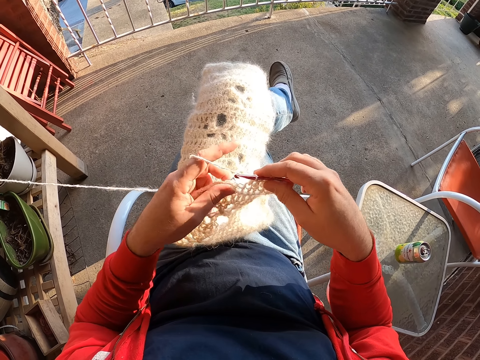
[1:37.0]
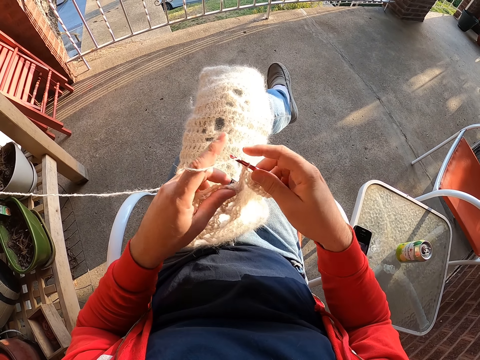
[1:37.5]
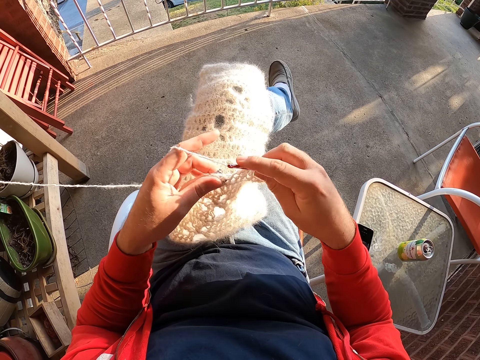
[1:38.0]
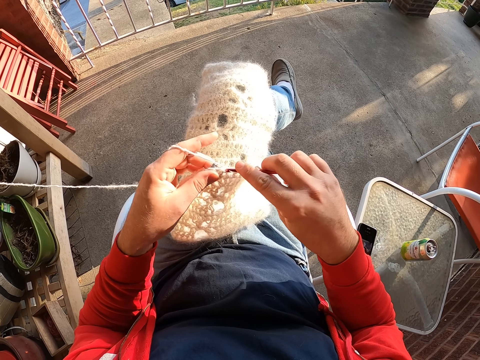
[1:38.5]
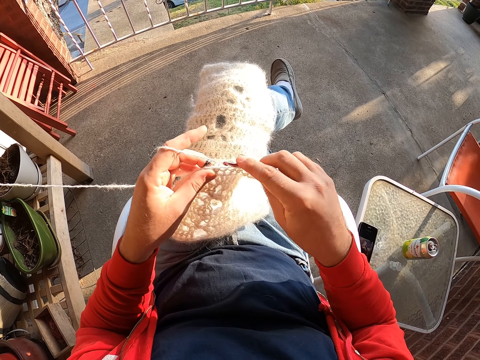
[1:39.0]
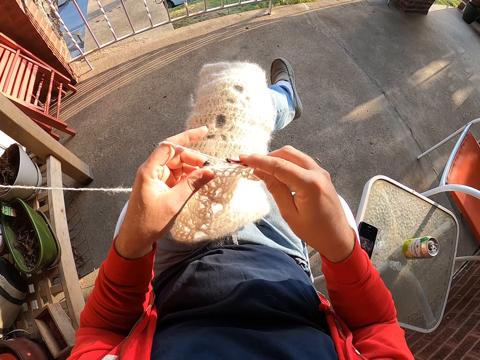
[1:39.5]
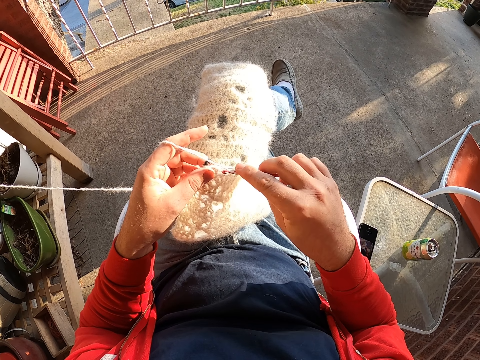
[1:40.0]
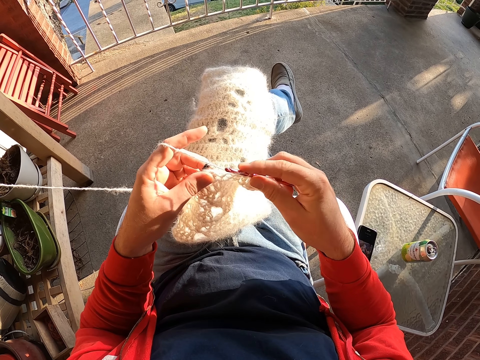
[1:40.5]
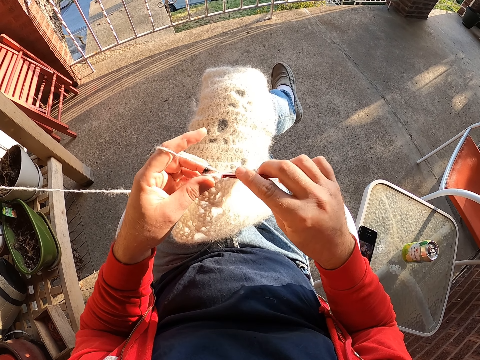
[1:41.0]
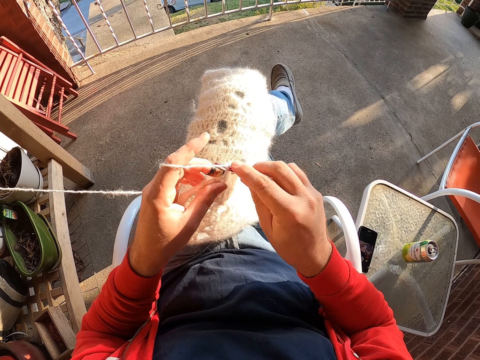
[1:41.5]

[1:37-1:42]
The camera wearer weaves a fabric.

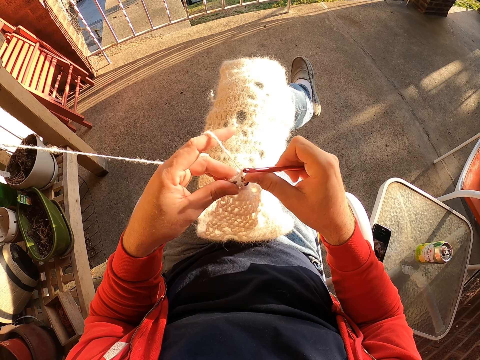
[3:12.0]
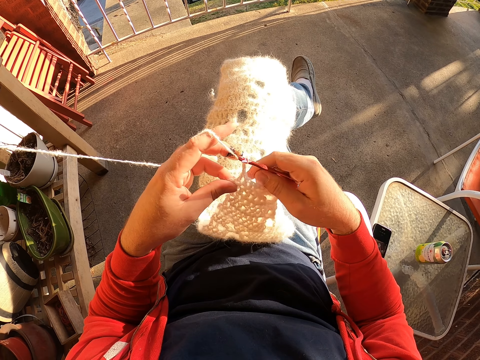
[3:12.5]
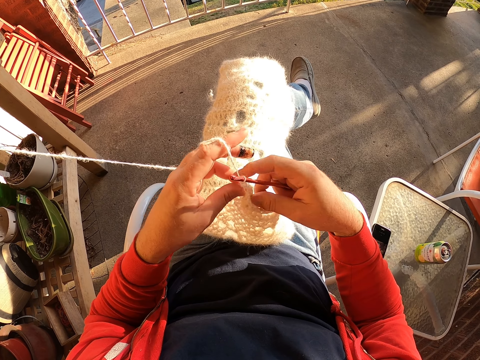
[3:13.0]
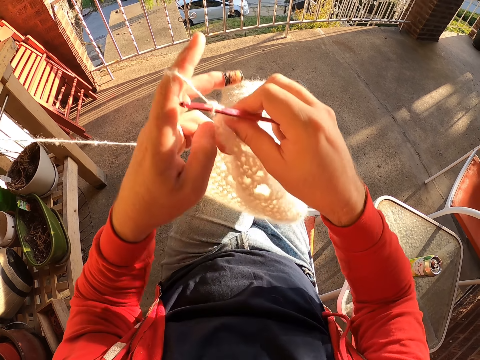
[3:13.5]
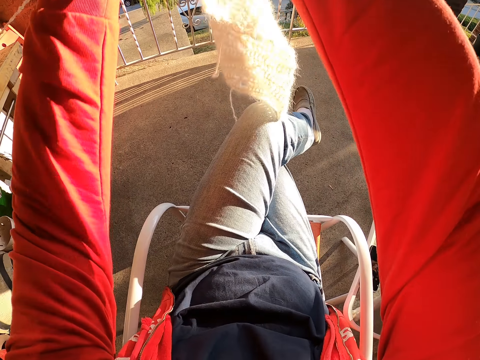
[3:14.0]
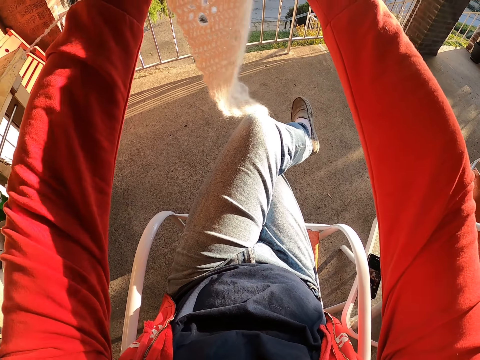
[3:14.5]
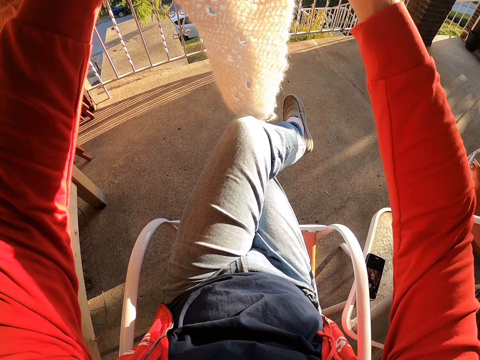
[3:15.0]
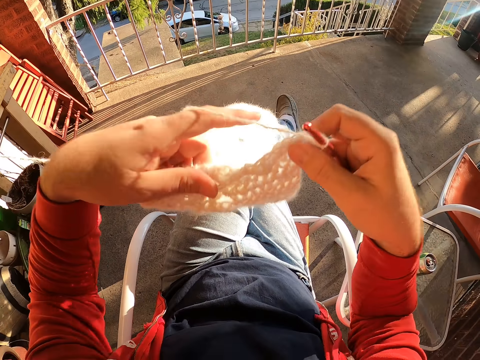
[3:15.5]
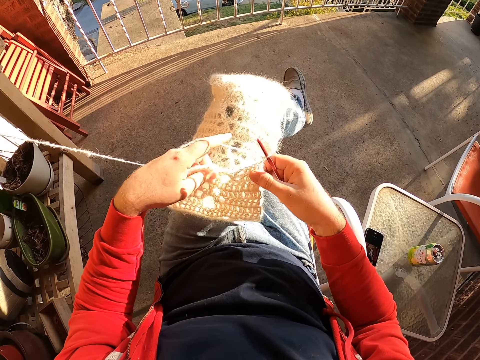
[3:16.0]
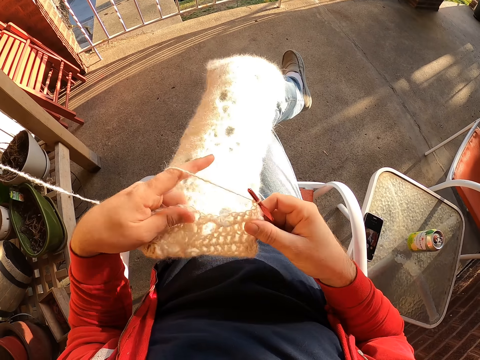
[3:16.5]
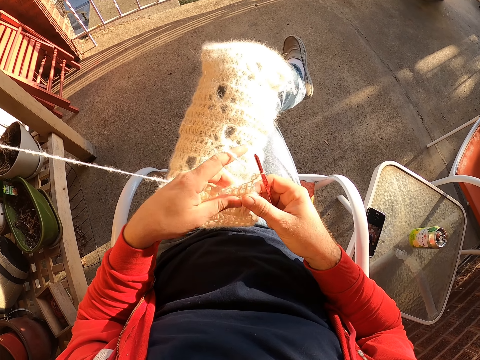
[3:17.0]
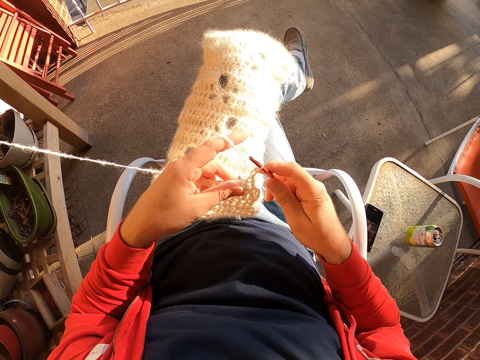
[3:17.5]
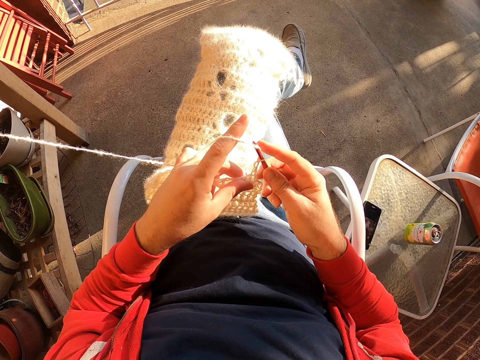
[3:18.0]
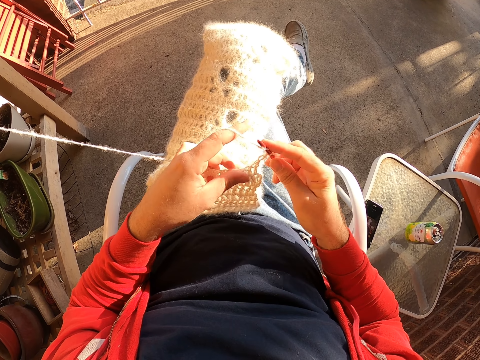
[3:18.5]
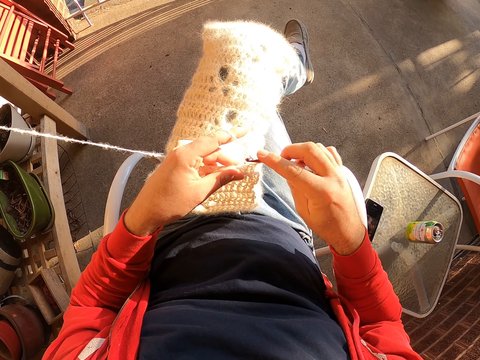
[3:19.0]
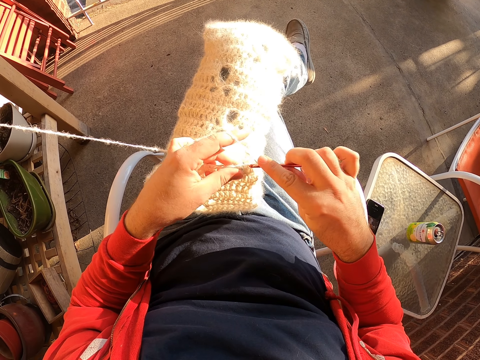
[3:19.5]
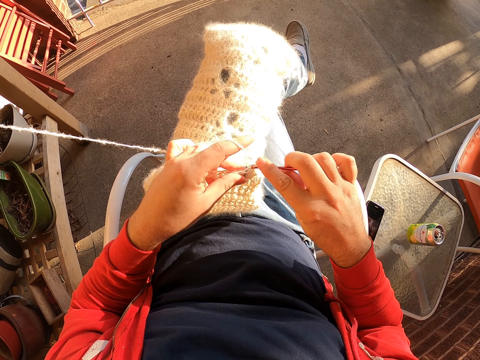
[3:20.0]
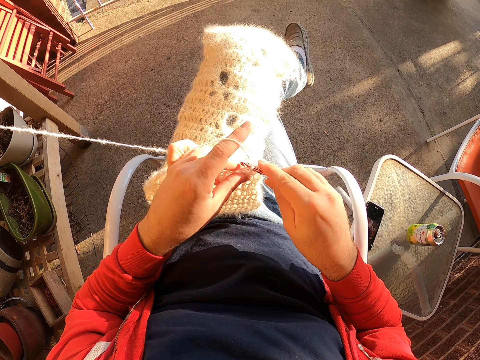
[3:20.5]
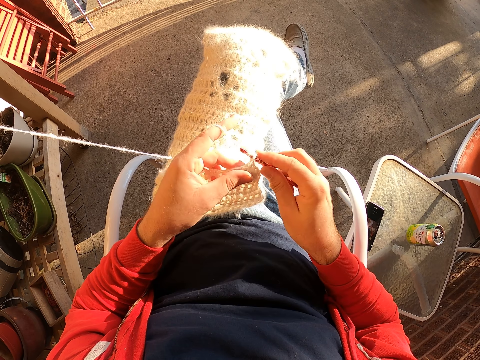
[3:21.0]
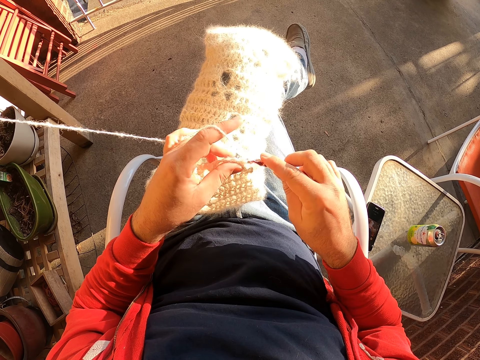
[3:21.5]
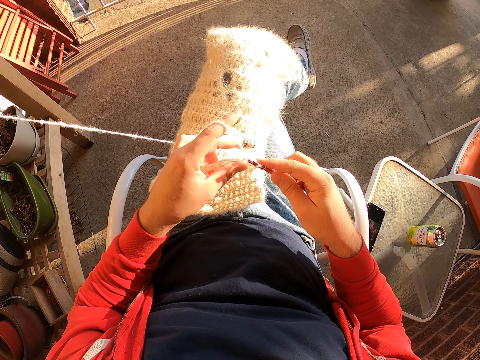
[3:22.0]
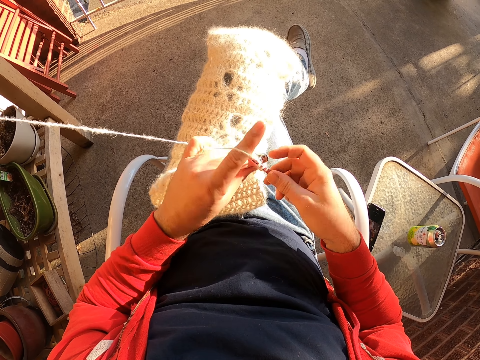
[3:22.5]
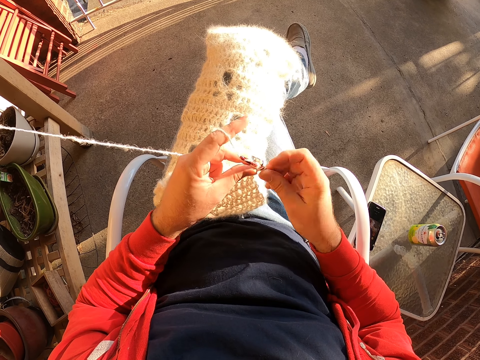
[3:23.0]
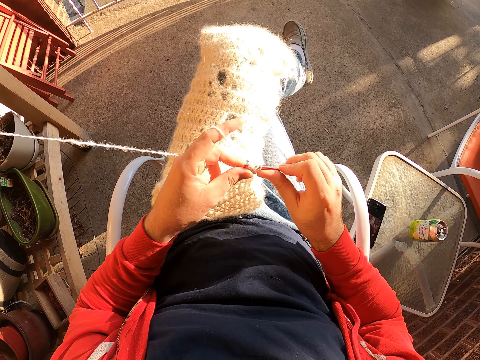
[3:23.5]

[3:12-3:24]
The camera wearer raises a fabric. He turns the fabric. He places the fabric on his lap. He straightens the crochet scarf. He pulls the crochet scarf with both hands. He weaves the fabric. He crochets the scarf with a crochet and a thread.

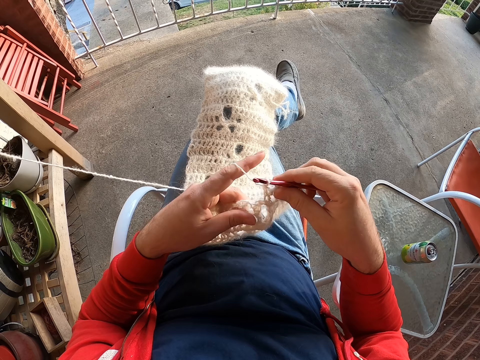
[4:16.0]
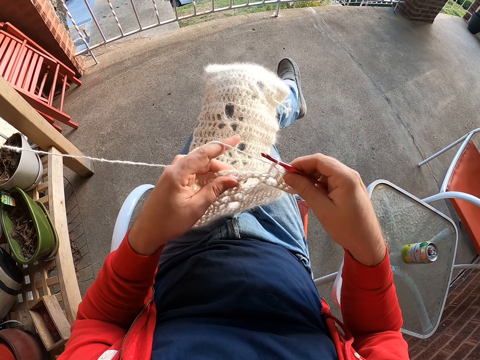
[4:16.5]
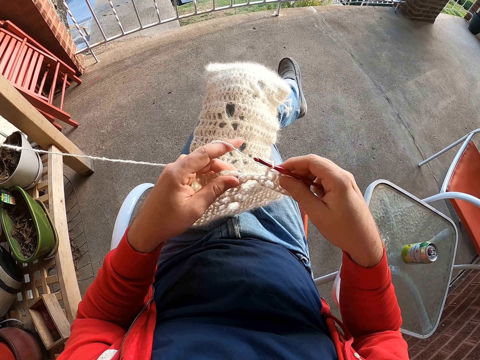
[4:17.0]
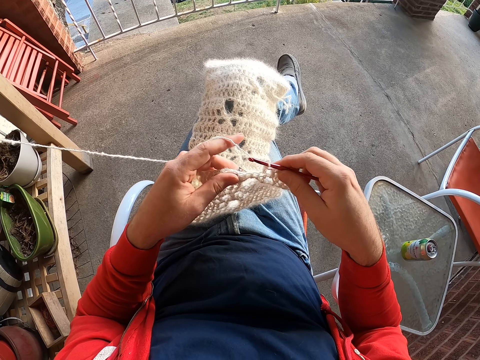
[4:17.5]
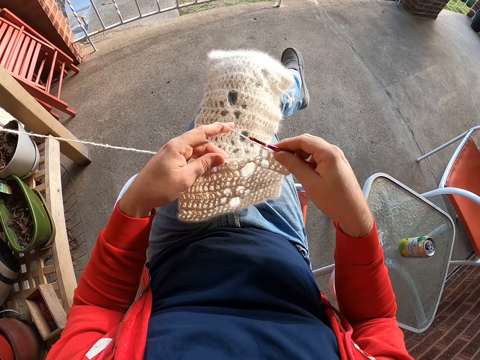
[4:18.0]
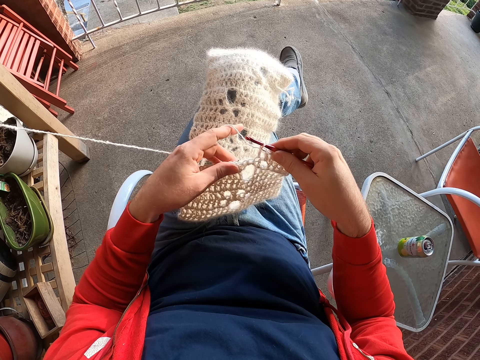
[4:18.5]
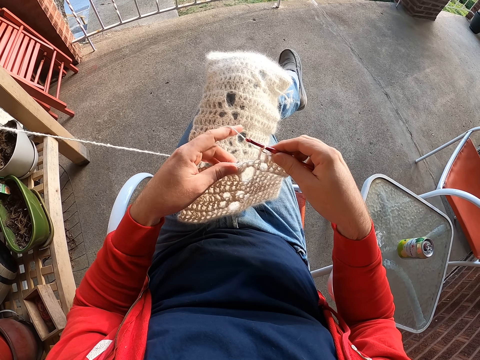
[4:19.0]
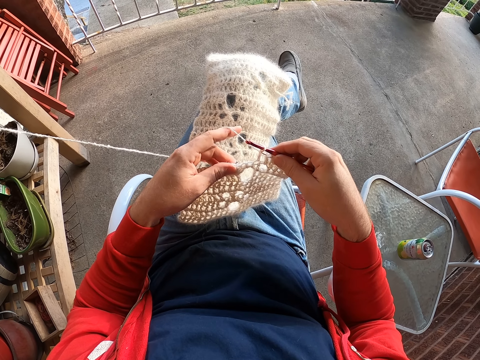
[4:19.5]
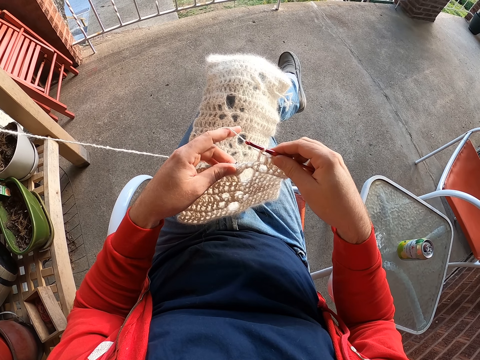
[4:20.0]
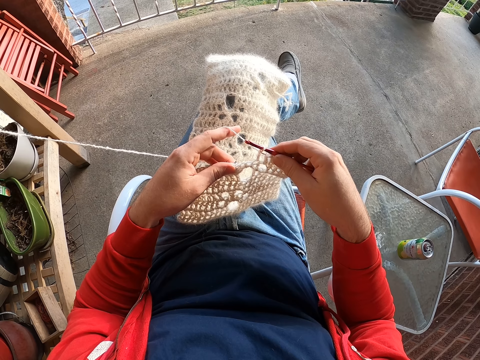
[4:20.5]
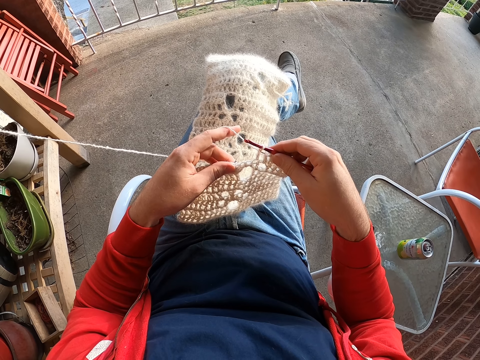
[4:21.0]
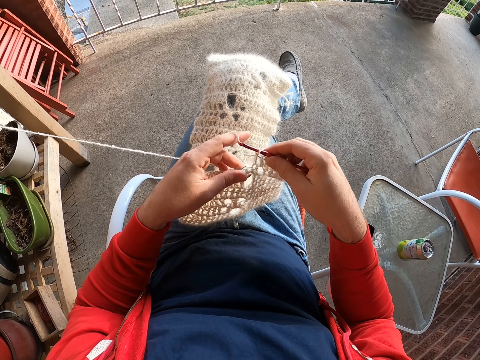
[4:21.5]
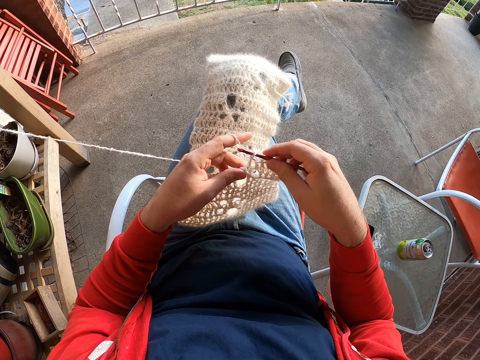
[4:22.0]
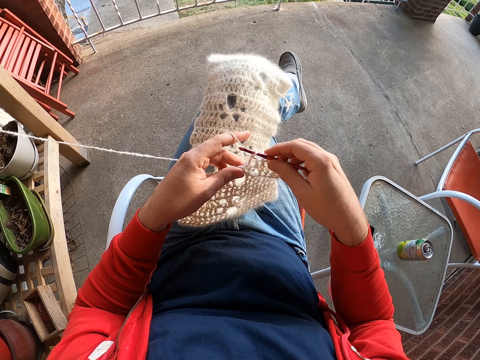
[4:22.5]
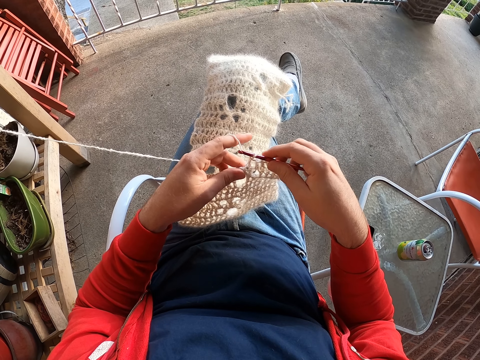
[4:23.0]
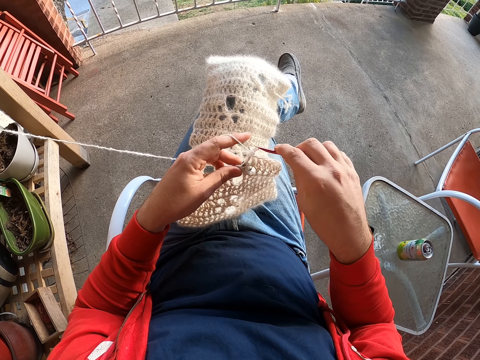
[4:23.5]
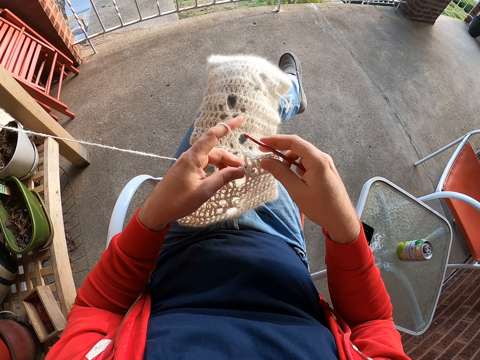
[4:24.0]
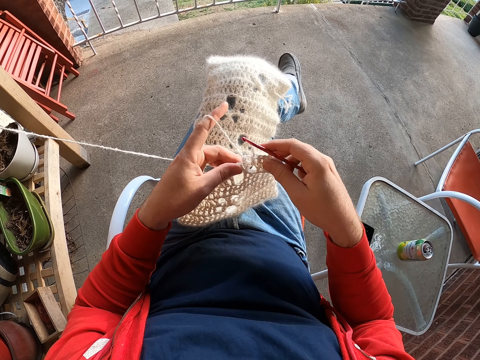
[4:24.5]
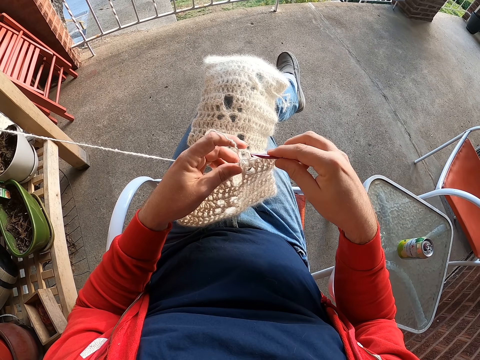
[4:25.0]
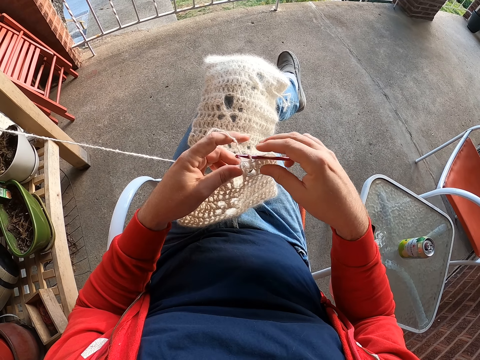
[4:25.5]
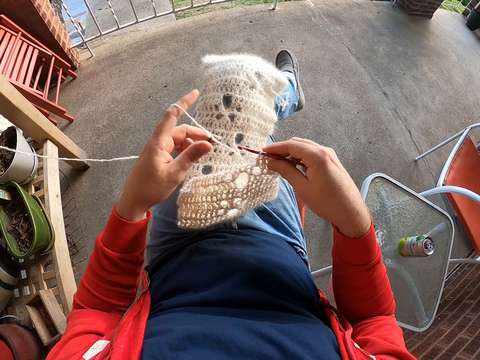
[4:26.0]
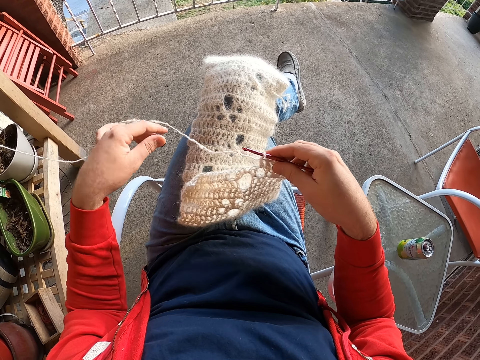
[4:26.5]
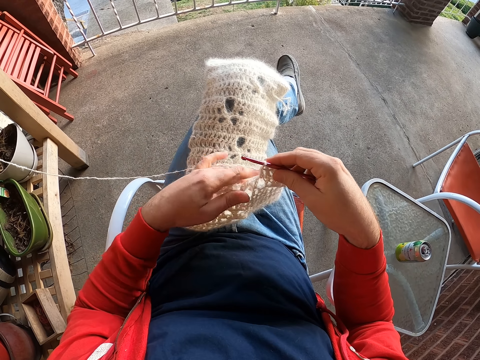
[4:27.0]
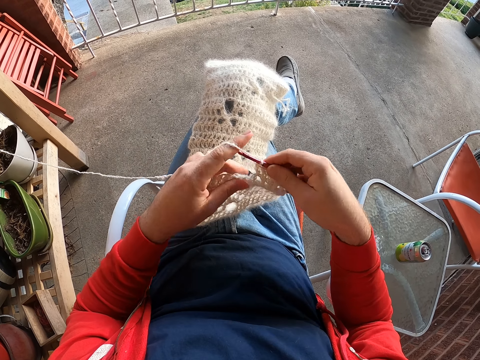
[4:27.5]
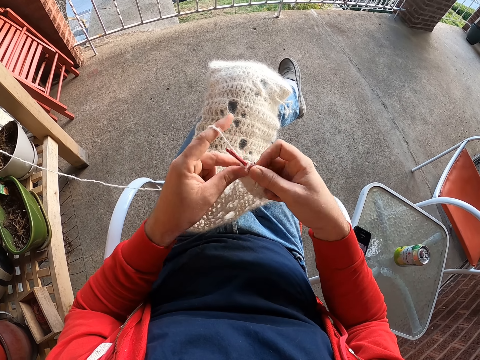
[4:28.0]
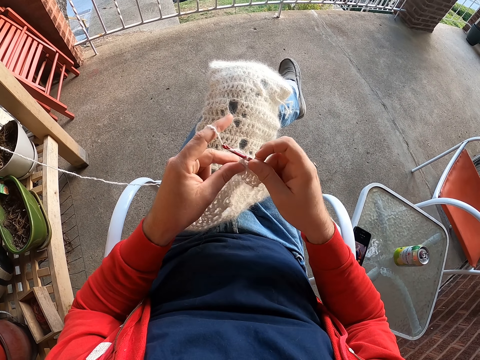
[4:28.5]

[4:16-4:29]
The camera wearer looks at the crochet scarf. They remove a crochet from the fabric. They pull a thread. They crochet the scarf with the crochet and the thread.
